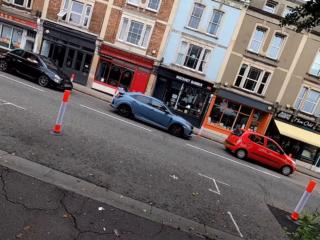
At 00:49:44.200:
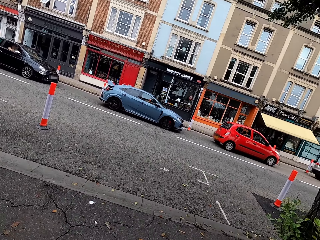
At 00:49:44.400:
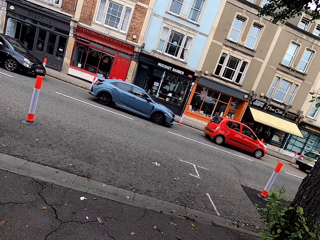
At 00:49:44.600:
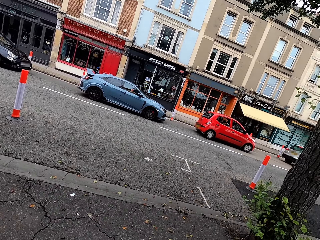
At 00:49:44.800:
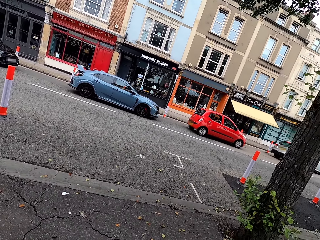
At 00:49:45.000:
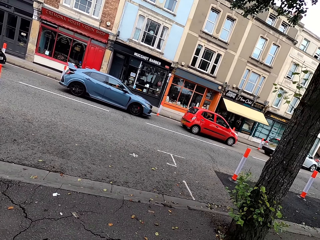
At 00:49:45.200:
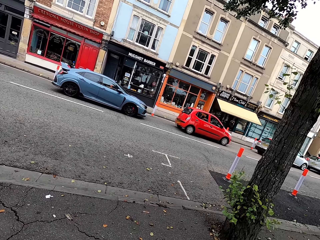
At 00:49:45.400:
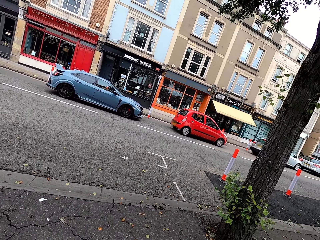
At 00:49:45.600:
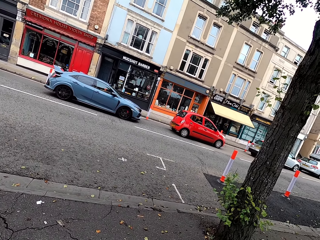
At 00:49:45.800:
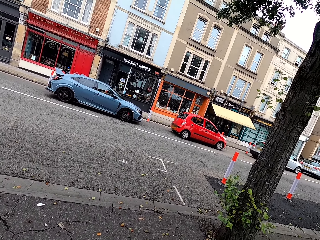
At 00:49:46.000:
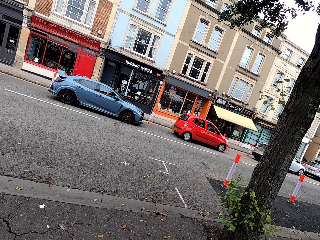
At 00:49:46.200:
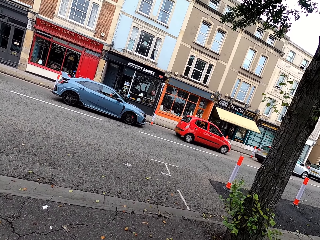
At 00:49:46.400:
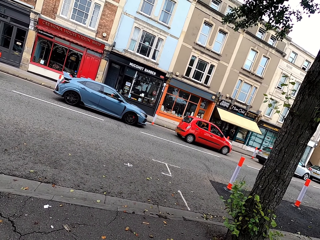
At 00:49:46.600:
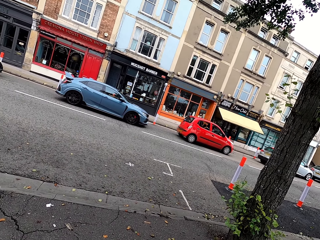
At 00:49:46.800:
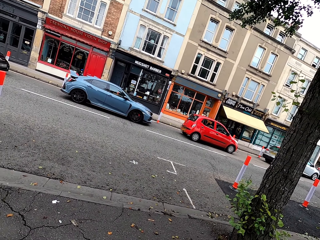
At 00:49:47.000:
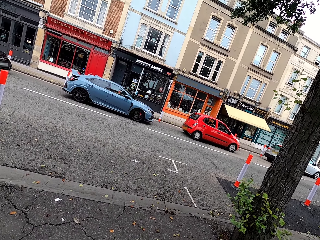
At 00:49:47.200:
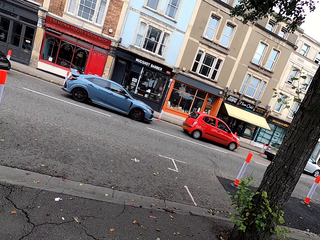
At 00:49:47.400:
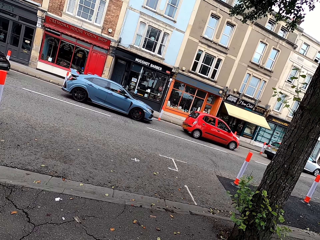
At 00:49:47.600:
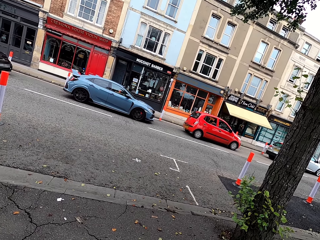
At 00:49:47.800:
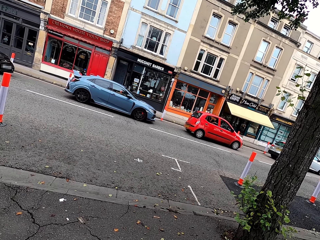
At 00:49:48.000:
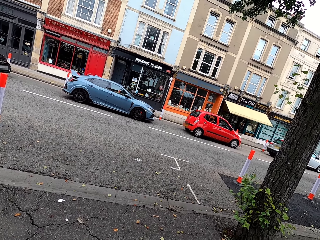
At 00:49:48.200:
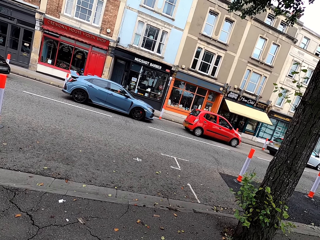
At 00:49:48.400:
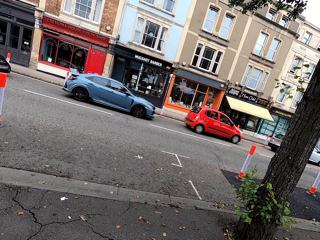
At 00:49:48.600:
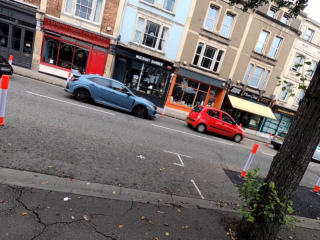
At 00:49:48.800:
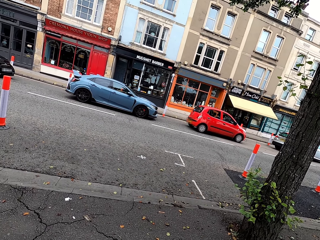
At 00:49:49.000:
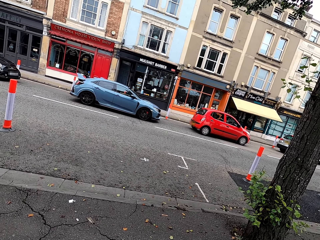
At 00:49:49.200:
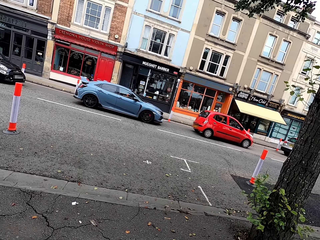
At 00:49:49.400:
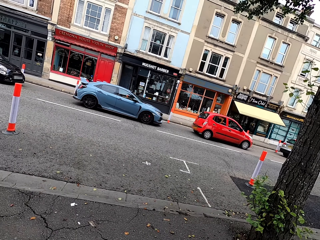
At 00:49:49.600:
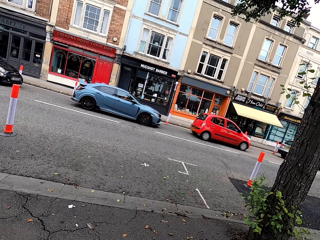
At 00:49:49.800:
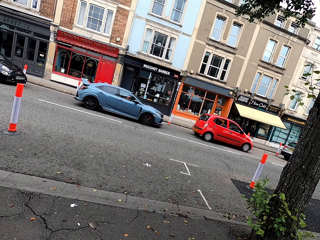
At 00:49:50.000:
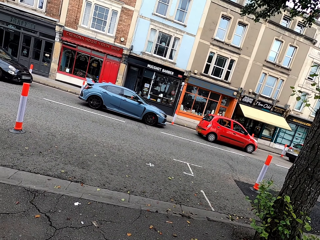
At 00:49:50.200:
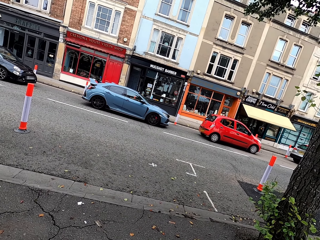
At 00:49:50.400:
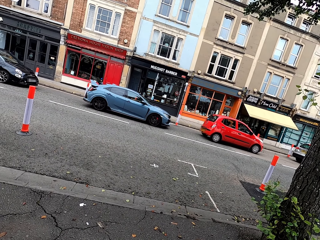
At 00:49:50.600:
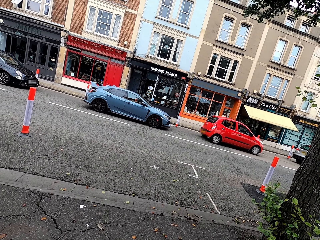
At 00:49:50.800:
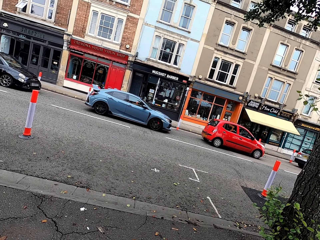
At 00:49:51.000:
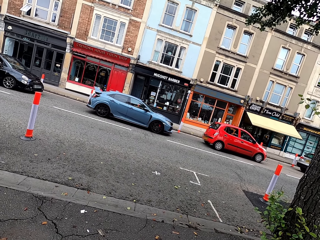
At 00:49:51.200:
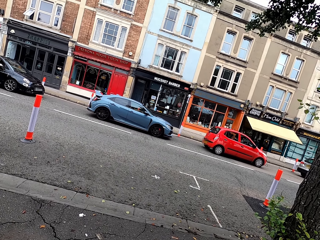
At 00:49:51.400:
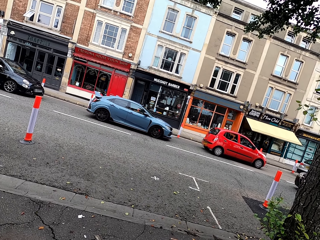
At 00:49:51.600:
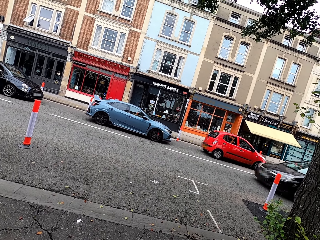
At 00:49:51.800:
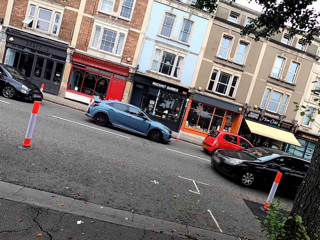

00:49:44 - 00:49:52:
The camera wearer stops at the road.

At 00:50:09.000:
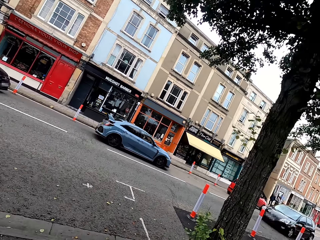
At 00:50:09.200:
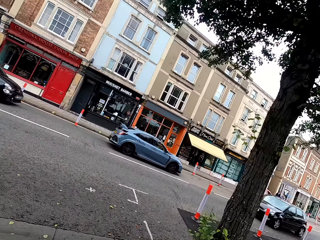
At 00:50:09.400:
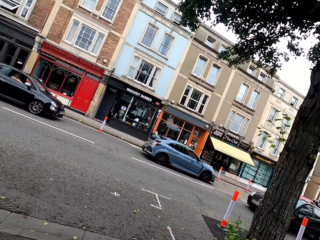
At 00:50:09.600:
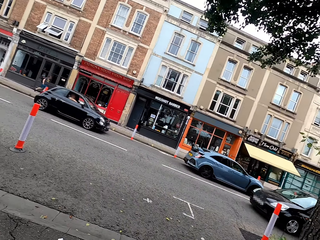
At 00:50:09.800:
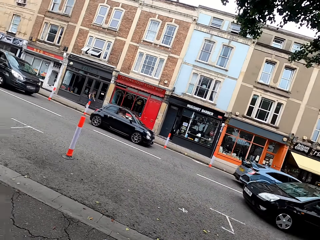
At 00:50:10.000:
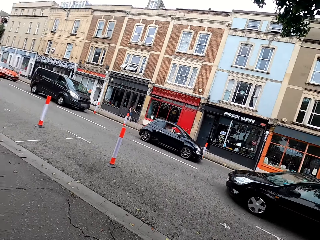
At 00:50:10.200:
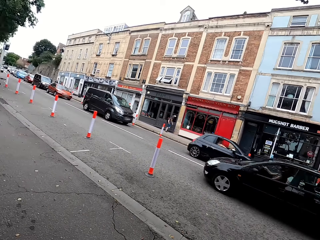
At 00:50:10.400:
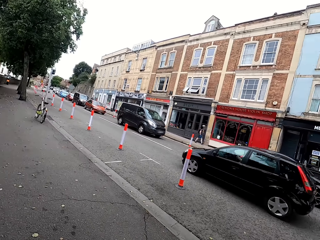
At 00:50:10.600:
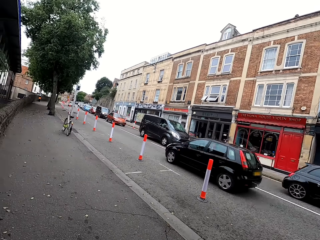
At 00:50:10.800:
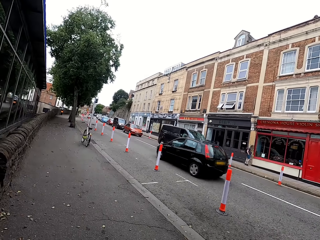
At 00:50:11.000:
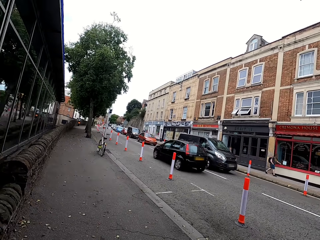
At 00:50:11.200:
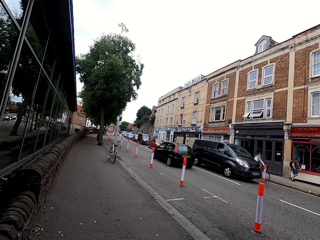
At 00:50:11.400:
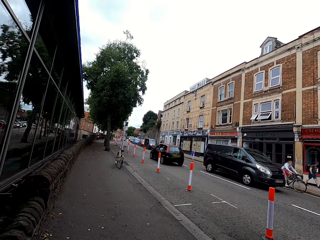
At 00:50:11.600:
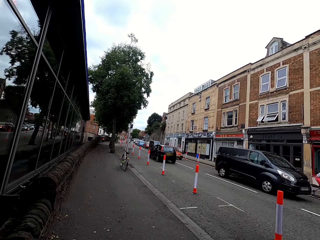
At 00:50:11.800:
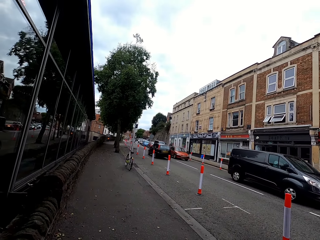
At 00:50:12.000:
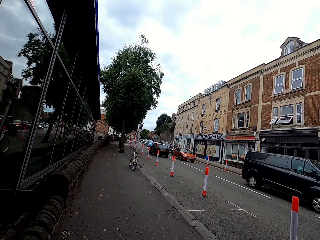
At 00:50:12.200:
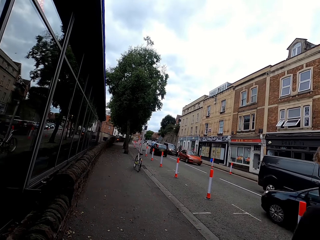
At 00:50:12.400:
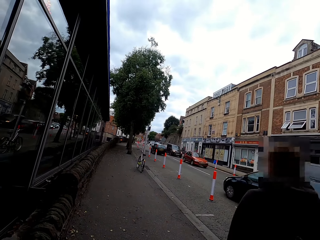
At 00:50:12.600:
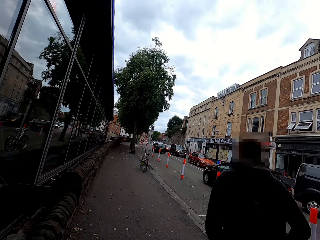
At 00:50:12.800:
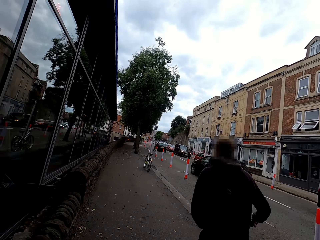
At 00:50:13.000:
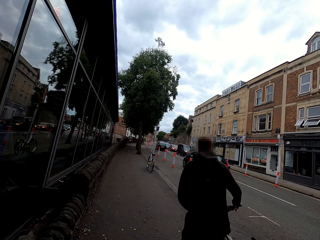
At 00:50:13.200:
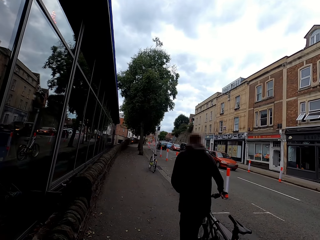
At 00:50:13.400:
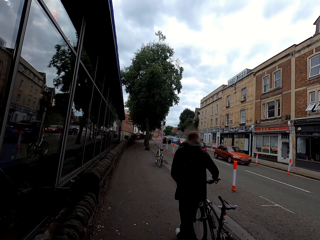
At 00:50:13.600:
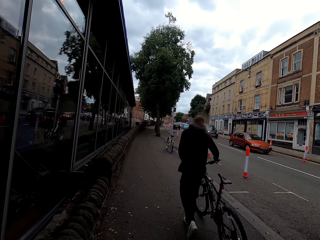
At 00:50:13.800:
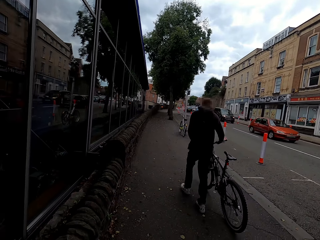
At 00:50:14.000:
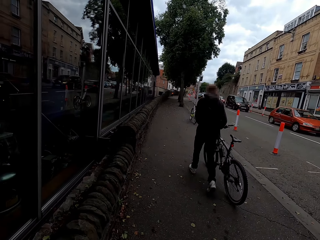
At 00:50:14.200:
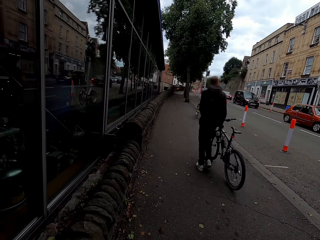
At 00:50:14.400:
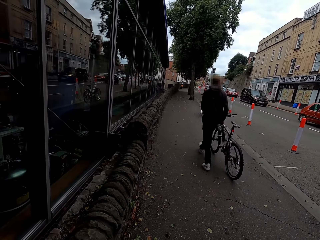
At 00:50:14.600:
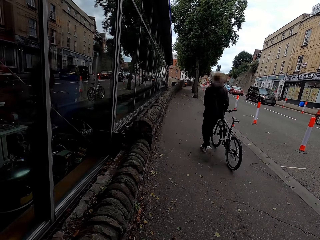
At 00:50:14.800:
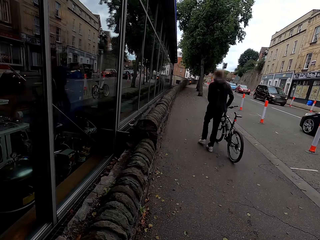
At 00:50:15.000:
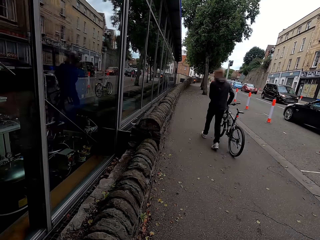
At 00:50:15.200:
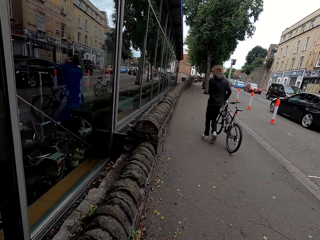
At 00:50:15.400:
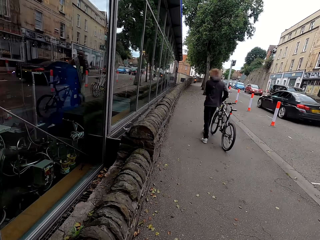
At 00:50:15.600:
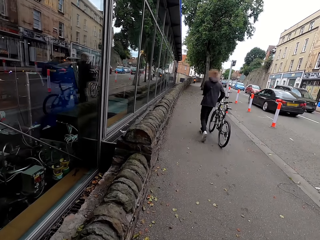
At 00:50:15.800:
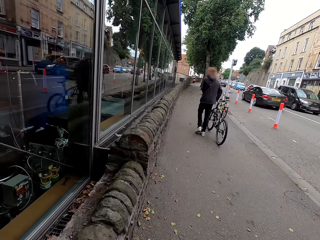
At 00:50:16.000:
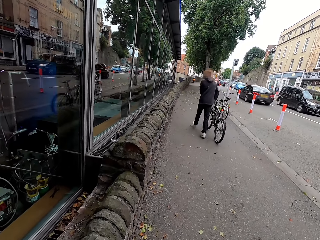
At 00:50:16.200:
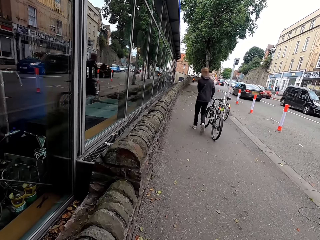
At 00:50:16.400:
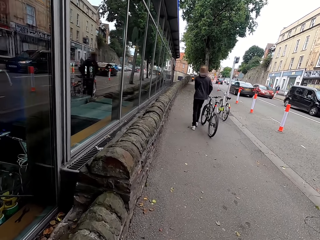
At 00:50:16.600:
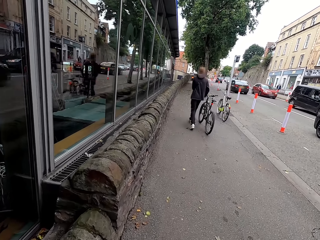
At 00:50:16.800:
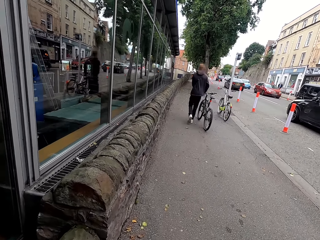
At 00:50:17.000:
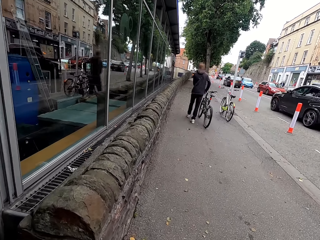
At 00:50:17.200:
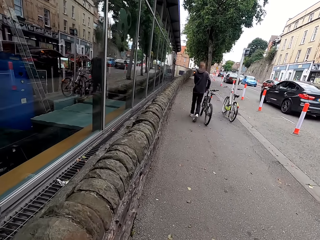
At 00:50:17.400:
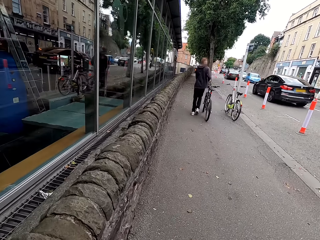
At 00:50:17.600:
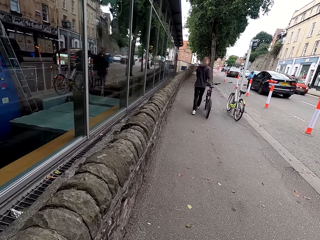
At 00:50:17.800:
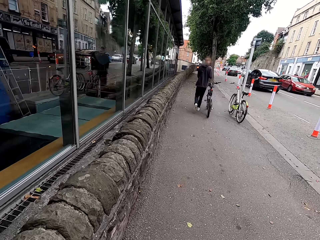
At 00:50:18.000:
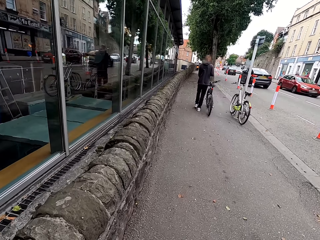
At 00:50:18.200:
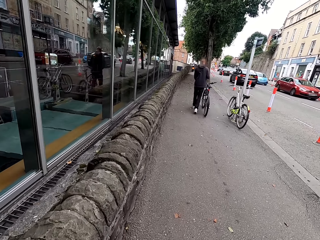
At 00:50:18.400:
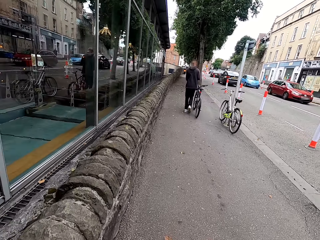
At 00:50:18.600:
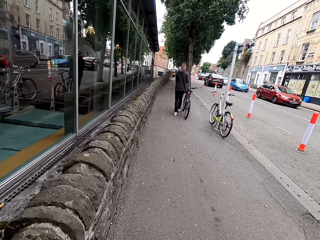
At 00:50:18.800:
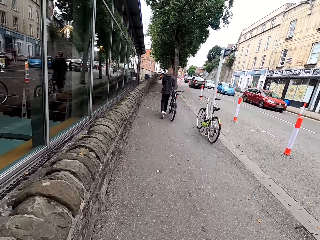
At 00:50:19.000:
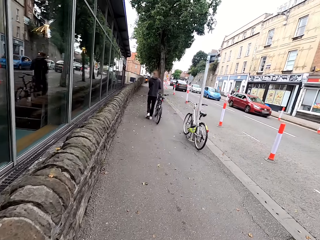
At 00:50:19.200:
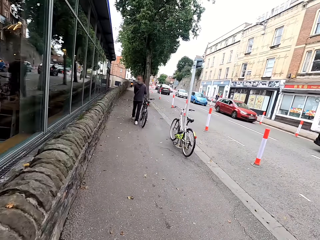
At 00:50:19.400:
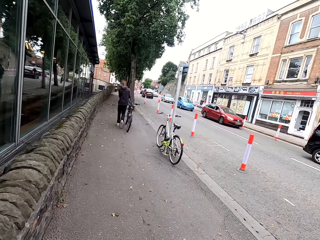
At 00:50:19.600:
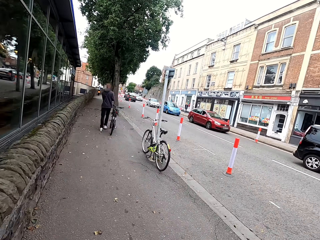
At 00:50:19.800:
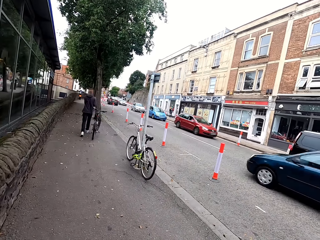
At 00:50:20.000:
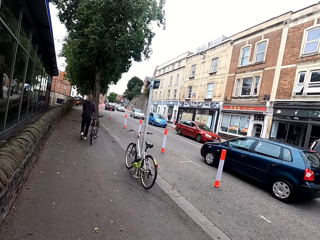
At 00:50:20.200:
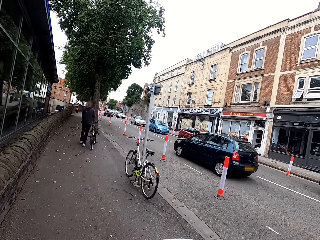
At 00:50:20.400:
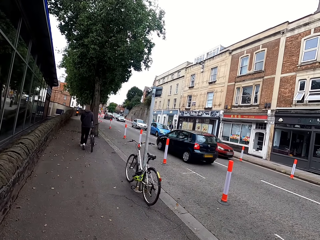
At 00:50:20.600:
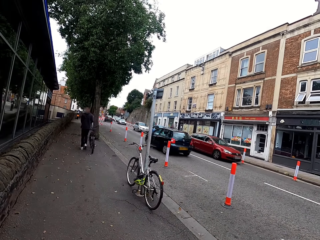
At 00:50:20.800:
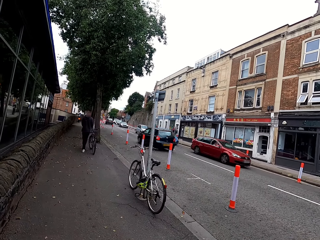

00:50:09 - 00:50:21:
The camera wearer cycles on the sidewalk. They cycle on the road.

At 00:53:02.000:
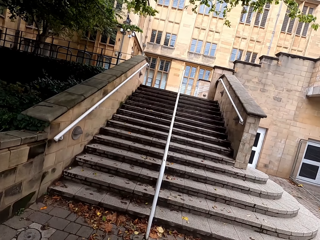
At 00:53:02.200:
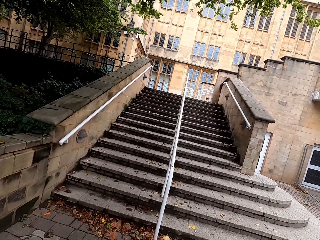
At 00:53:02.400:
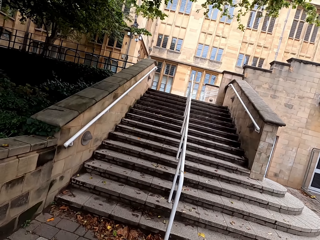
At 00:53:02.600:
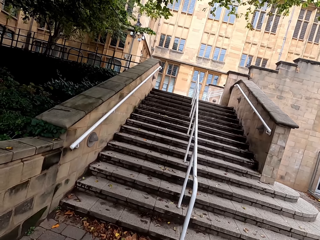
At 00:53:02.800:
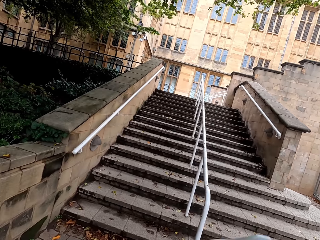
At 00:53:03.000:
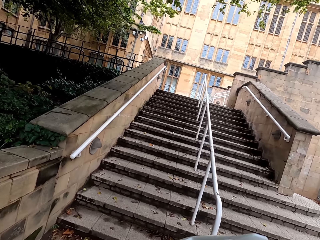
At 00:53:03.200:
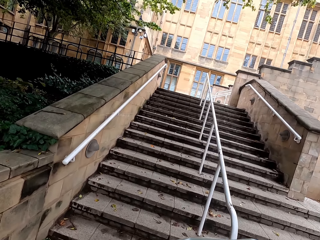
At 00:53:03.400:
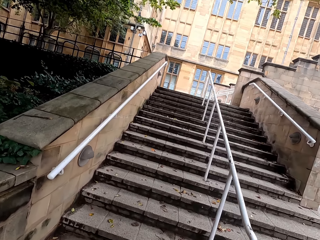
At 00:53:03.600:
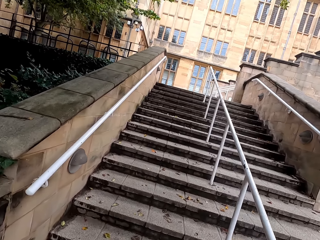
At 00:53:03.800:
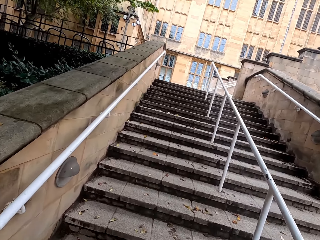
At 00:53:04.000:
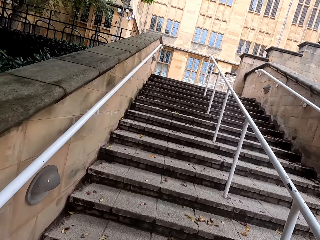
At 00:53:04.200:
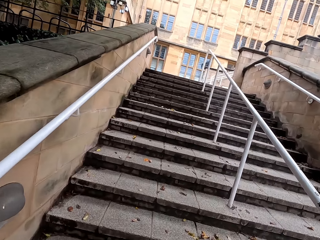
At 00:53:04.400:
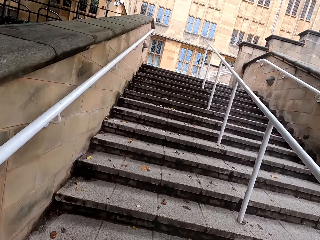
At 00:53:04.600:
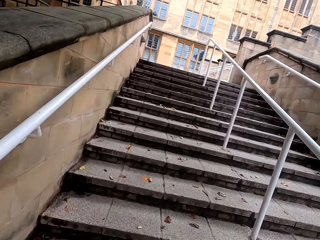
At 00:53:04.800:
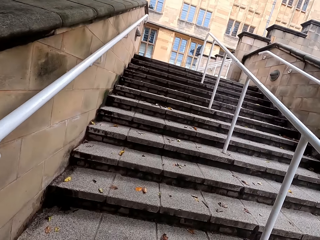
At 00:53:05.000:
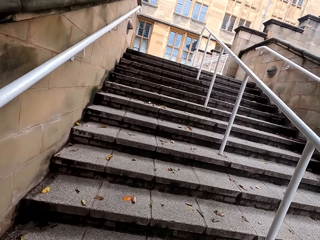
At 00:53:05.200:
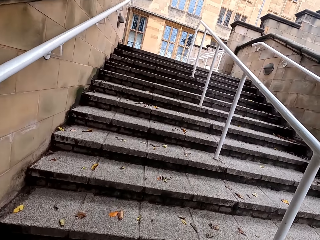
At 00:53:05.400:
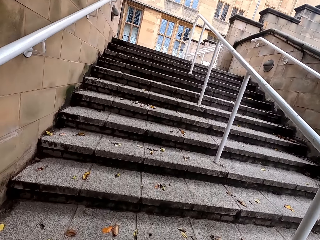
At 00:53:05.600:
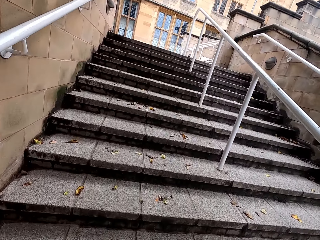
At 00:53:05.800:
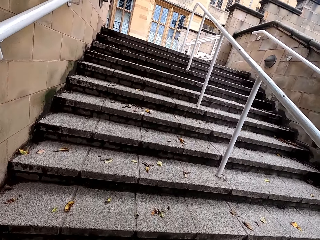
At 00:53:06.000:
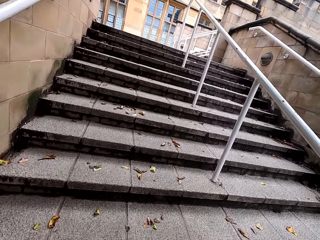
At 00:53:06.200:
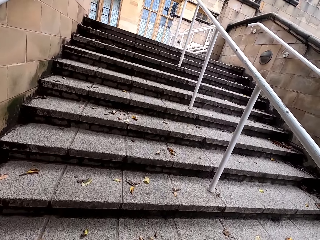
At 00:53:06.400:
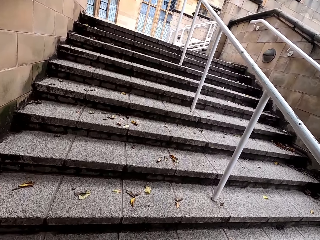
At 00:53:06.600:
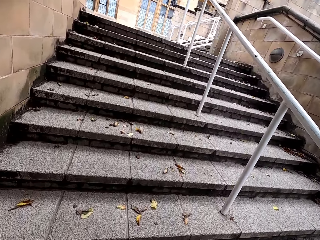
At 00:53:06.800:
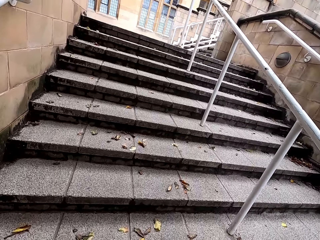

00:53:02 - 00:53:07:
The camera wearer walks up the stairs.
